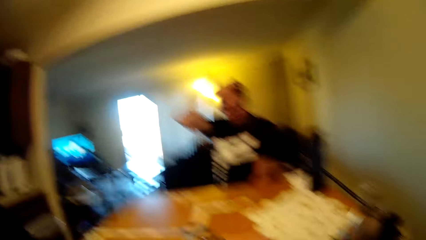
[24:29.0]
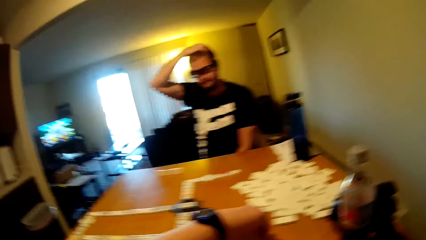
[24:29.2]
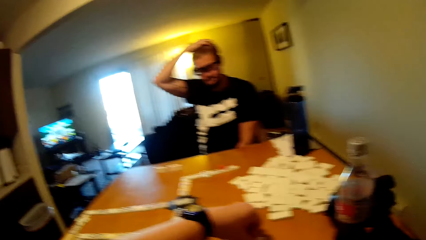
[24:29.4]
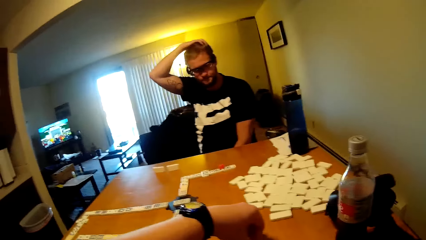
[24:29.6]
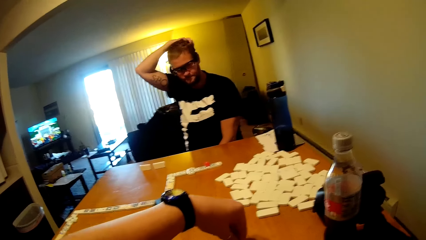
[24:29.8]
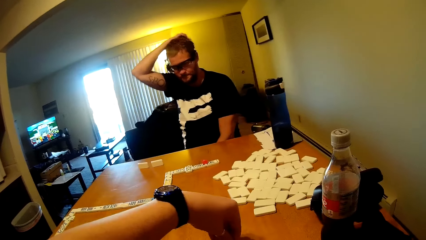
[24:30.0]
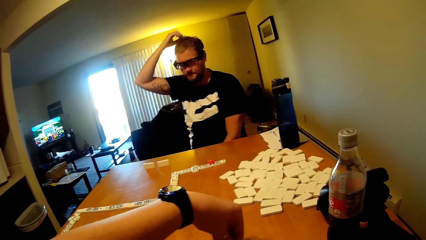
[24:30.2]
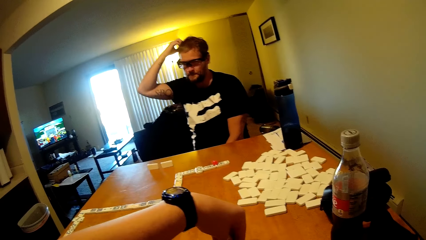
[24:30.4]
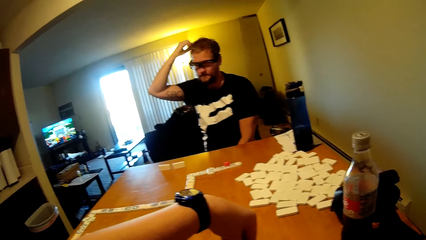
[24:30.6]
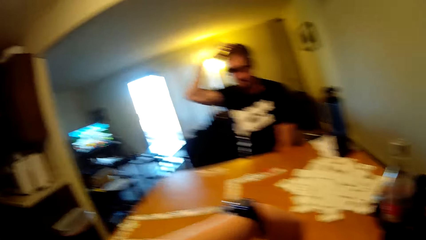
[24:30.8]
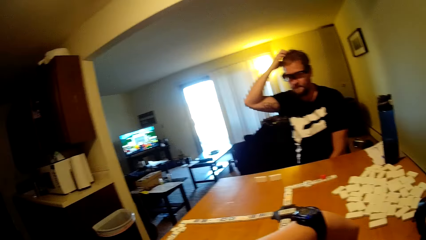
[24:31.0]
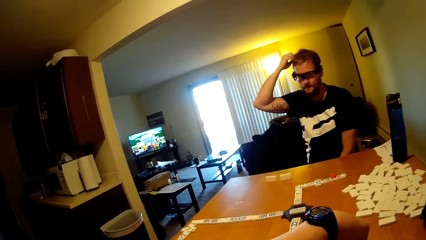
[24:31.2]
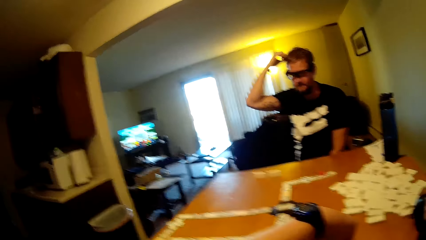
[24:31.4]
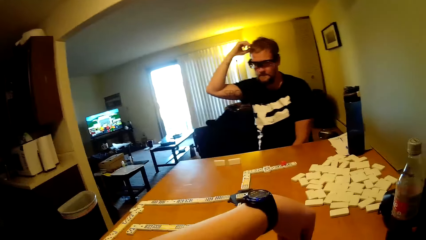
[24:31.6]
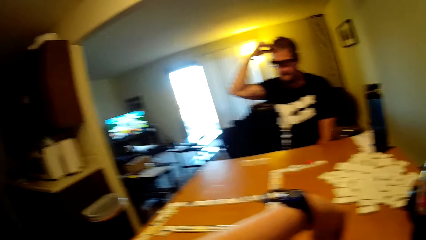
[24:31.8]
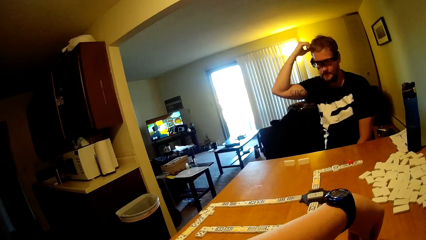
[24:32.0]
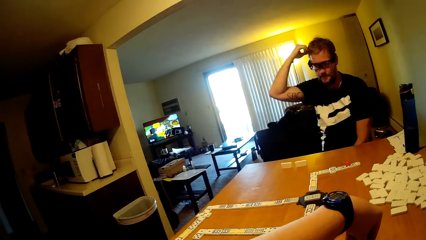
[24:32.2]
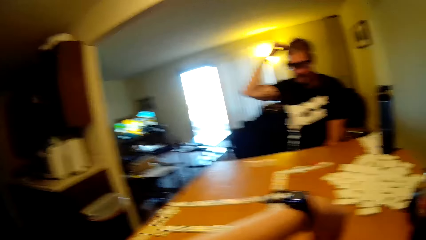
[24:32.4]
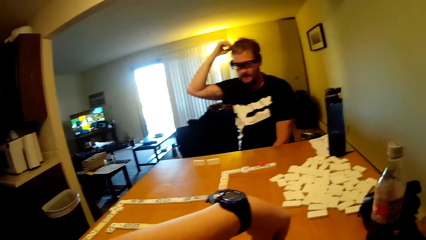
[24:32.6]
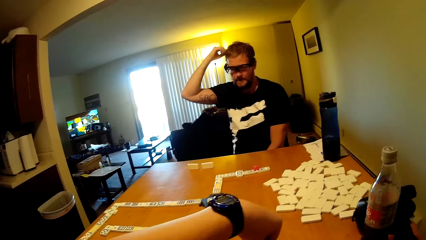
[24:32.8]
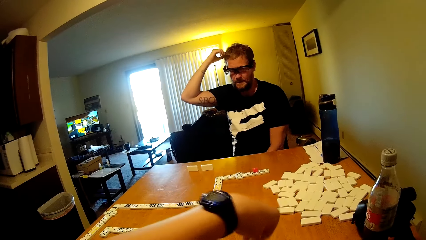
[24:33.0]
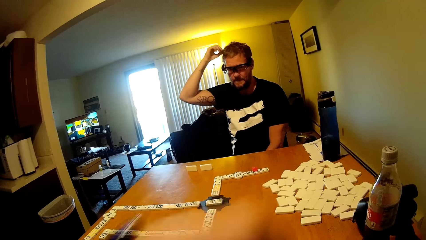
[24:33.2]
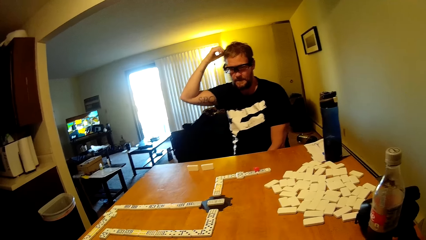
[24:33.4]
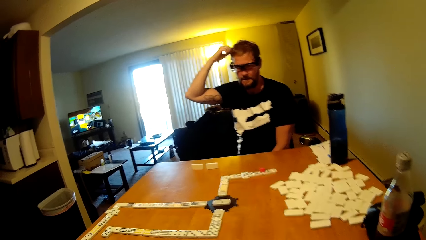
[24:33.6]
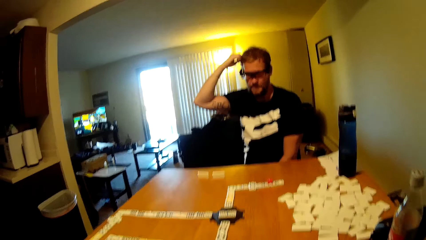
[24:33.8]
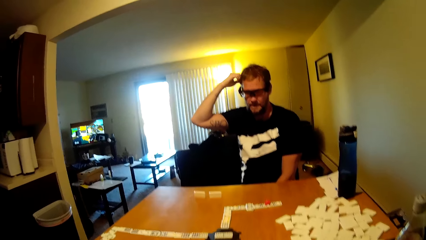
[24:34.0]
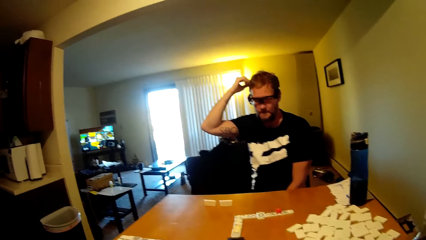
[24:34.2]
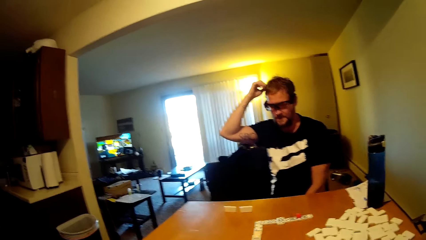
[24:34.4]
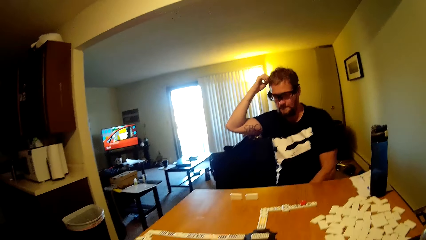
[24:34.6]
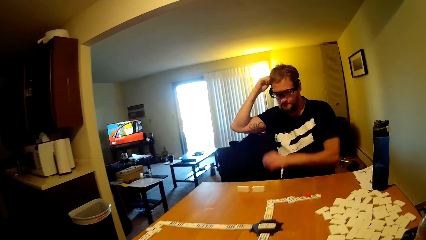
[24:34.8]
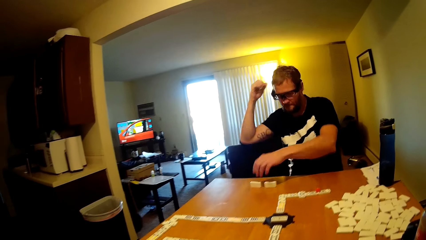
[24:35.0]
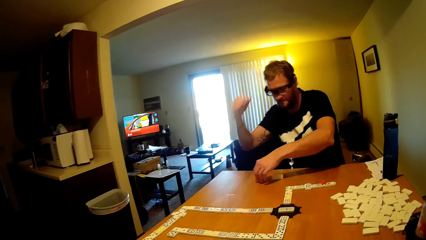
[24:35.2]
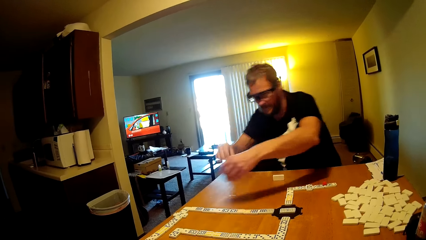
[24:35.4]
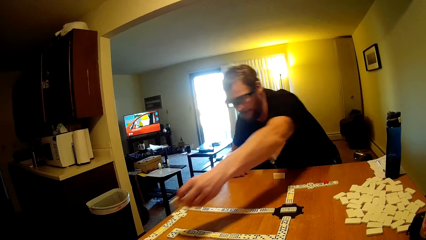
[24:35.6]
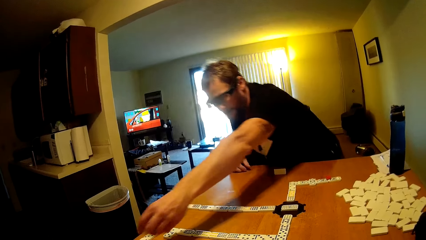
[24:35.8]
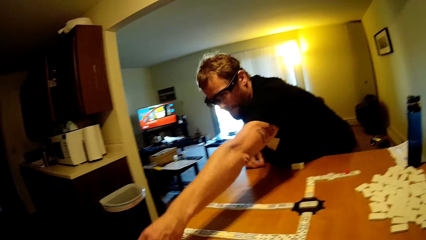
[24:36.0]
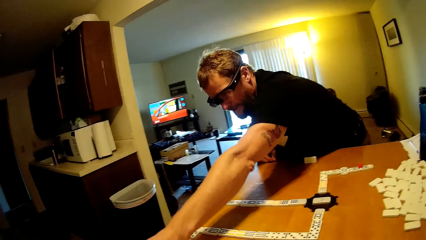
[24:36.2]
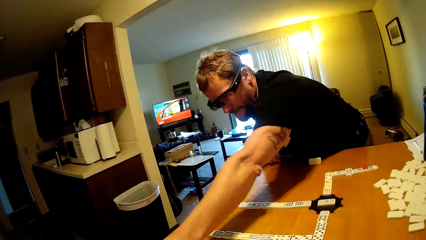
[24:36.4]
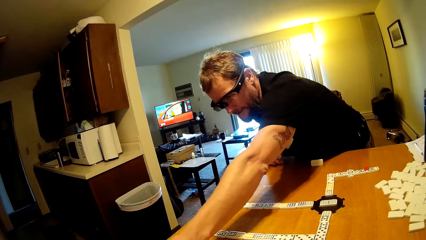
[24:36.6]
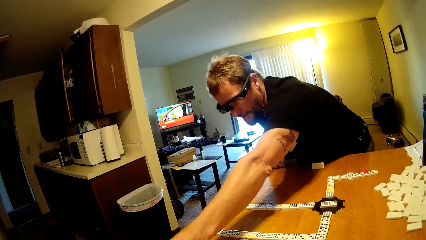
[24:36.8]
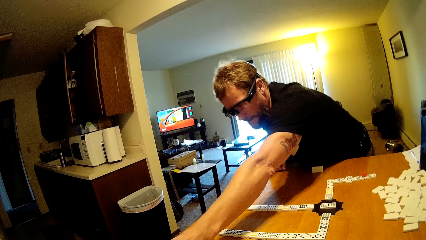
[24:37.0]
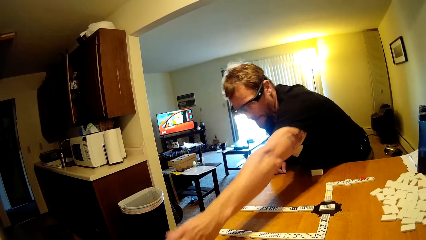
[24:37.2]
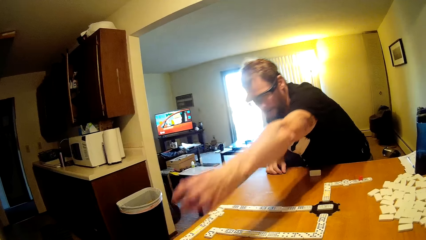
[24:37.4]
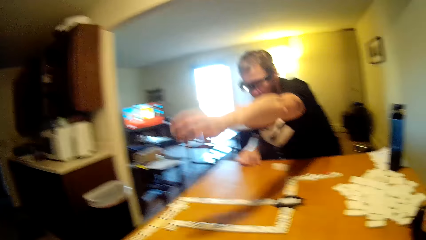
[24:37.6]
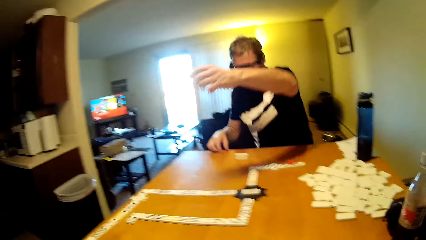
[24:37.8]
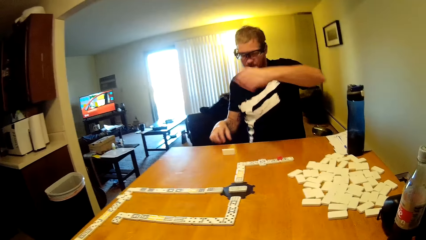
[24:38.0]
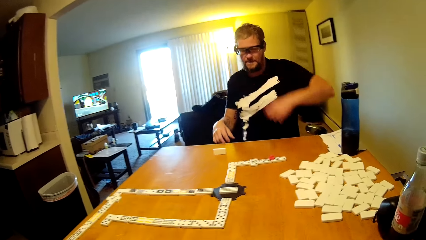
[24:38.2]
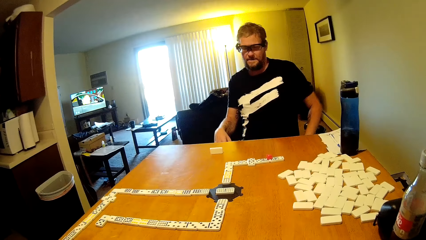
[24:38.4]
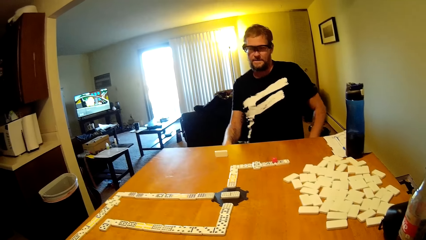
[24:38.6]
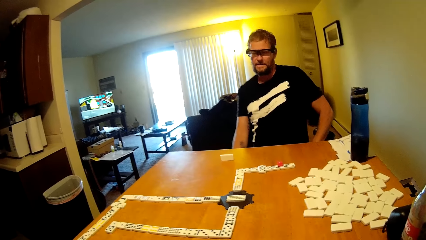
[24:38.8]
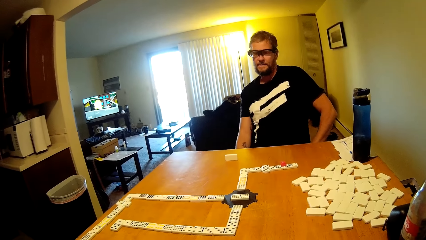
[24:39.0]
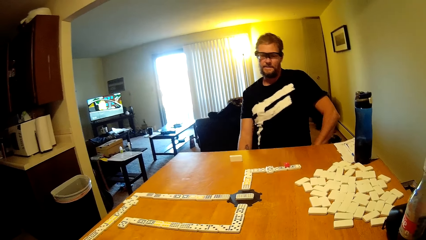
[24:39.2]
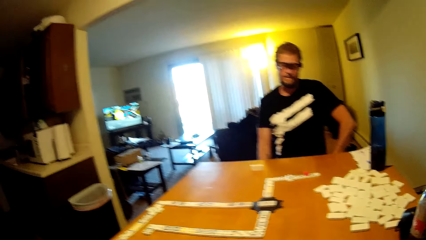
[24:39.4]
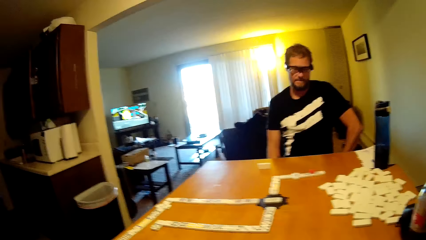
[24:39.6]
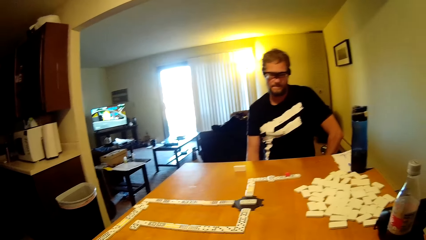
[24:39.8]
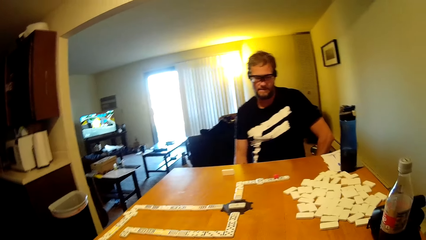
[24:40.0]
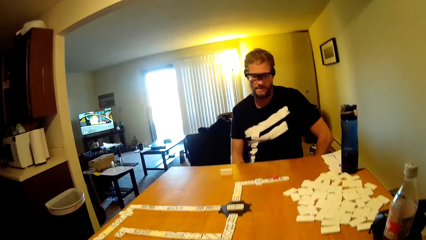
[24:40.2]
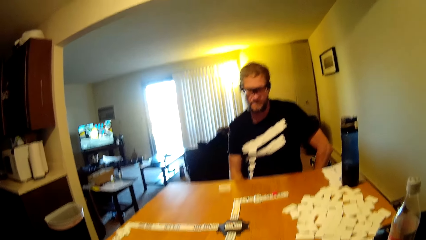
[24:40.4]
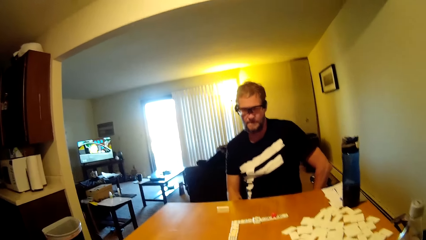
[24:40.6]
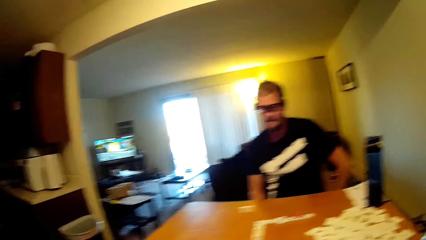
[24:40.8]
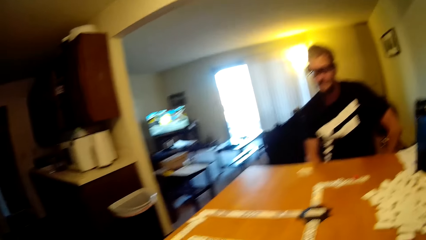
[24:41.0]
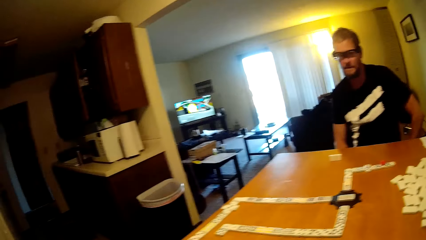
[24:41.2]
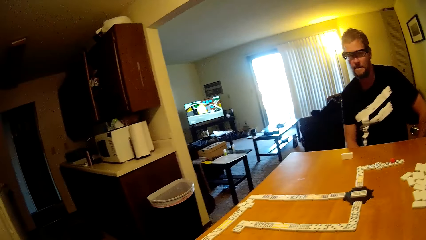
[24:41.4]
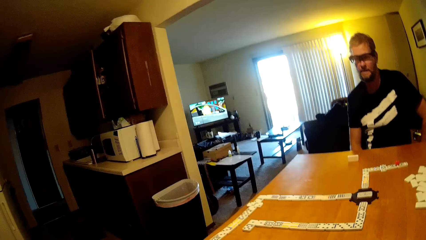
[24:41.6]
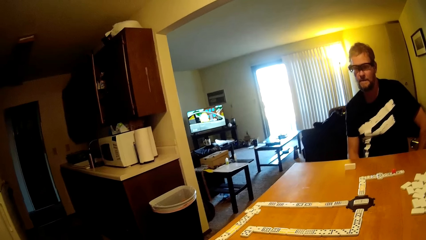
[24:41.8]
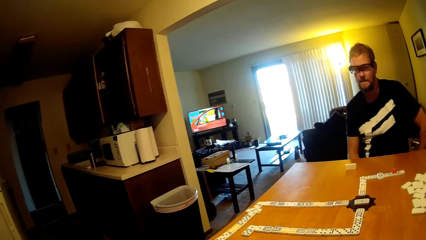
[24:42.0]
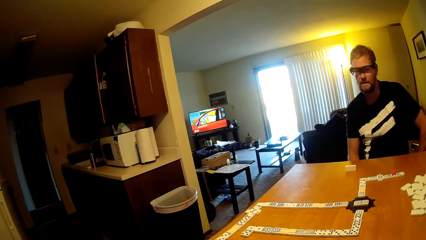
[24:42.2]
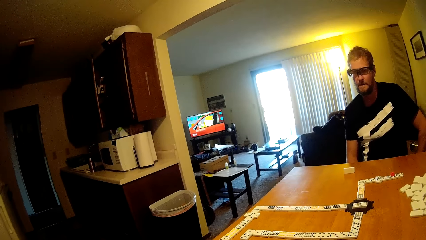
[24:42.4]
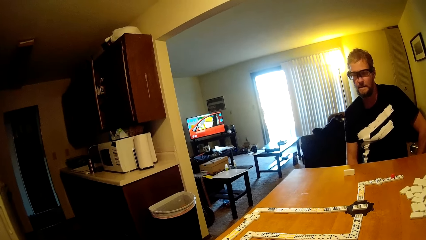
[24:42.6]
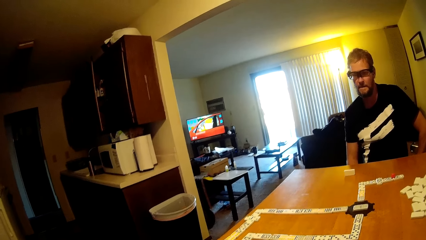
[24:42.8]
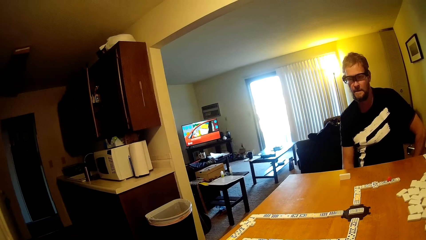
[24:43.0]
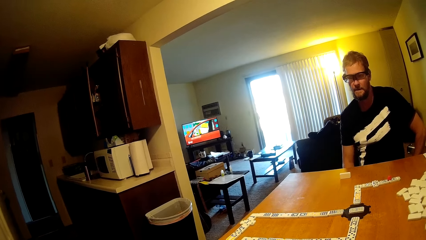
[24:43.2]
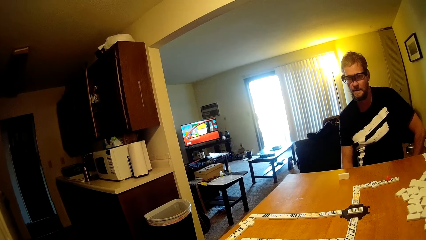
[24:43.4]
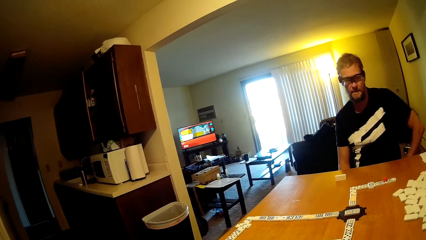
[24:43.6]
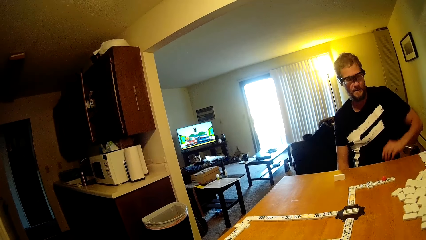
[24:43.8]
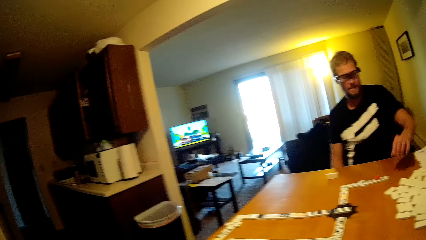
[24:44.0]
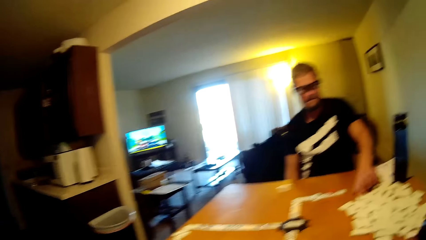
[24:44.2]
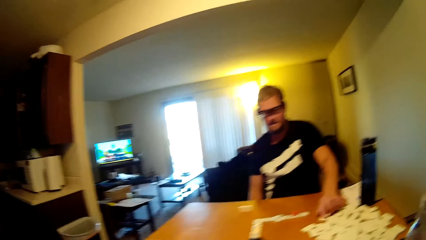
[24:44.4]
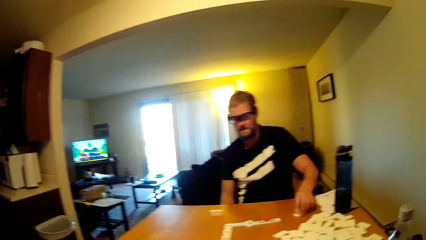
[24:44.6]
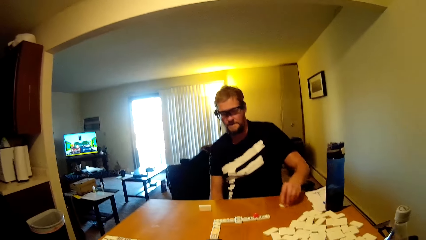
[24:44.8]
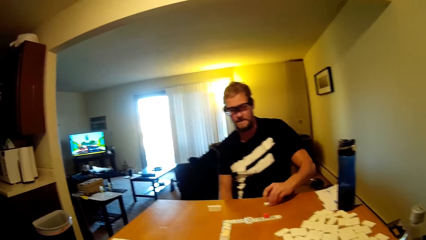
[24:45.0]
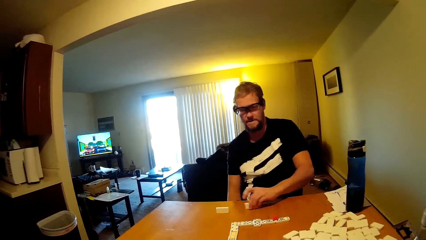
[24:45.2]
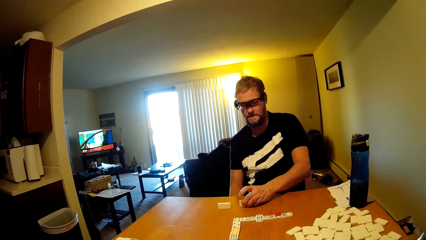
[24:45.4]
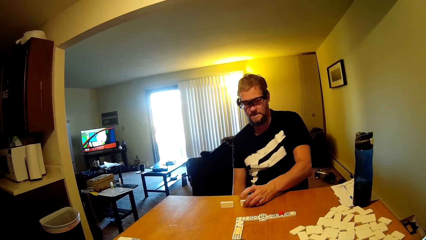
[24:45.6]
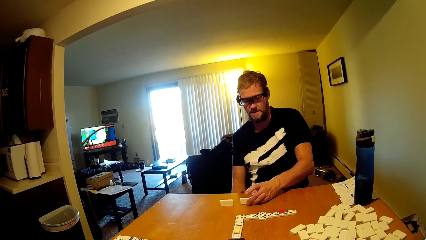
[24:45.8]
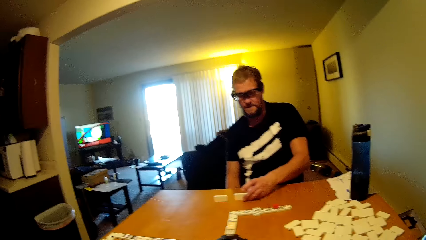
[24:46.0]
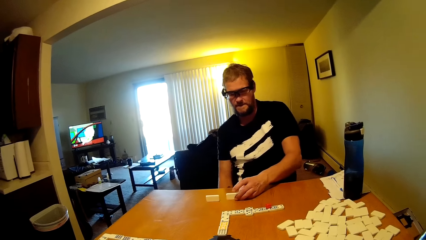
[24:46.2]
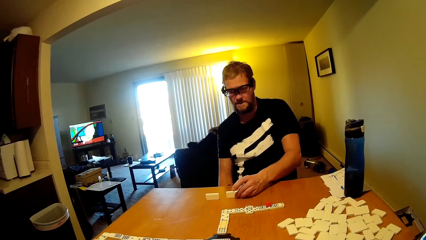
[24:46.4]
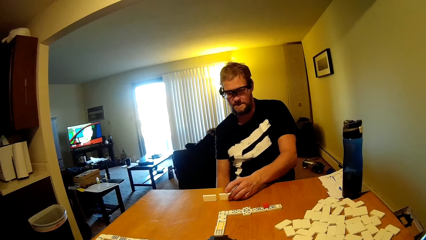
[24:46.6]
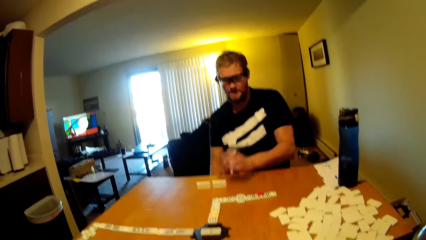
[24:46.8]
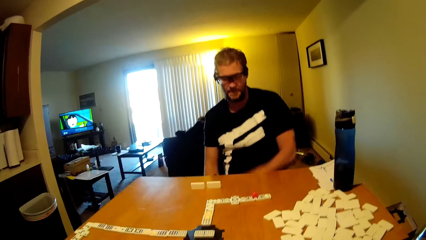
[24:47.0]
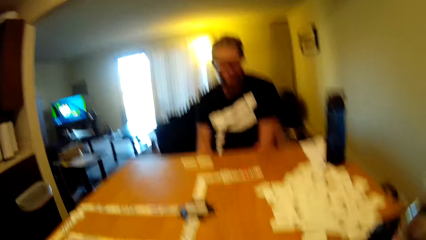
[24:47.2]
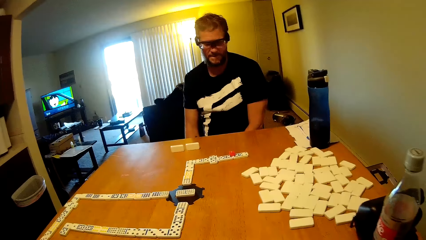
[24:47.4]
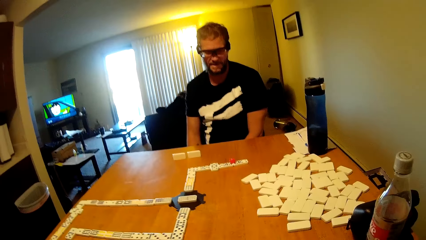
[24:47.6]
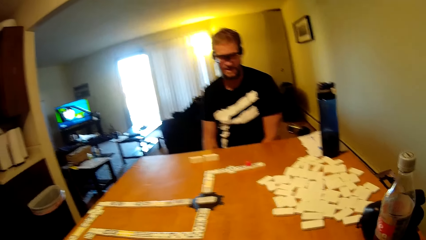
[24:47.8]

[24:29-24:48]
A person scratches the head. The camera wearer plays the domino tile. They take the dominoes card. The person plays the domino tile, takes the dominoes card and puts the dominoes card on the table. The person takes the dominoes card and puts the dominoes card on the table.
